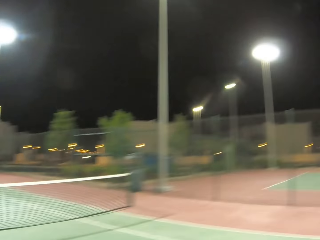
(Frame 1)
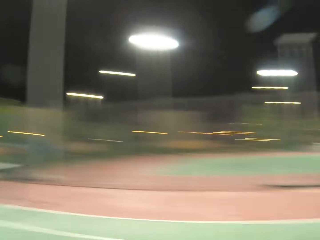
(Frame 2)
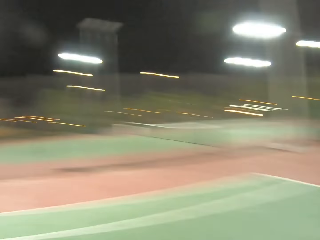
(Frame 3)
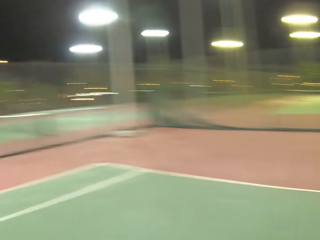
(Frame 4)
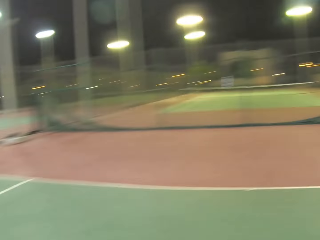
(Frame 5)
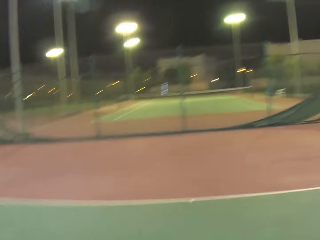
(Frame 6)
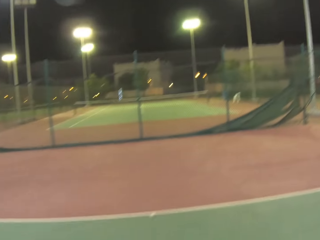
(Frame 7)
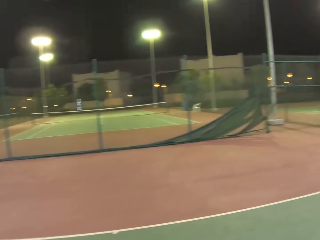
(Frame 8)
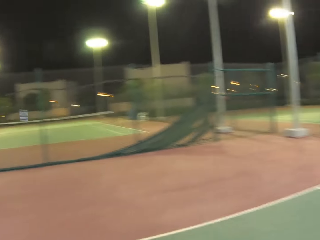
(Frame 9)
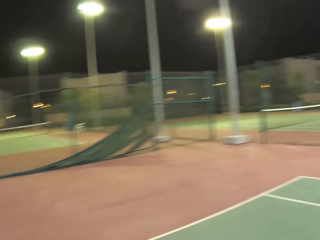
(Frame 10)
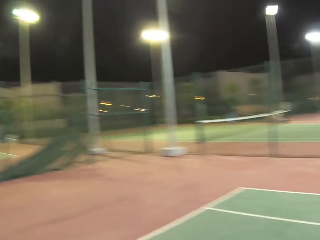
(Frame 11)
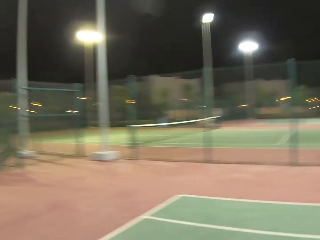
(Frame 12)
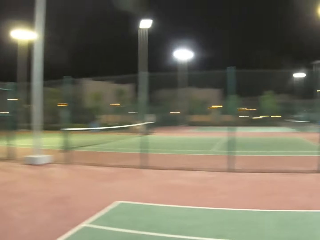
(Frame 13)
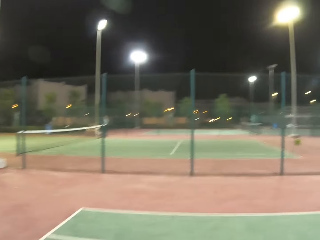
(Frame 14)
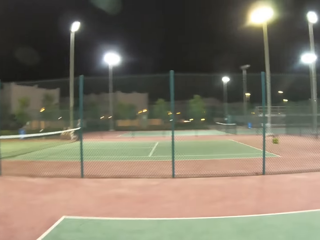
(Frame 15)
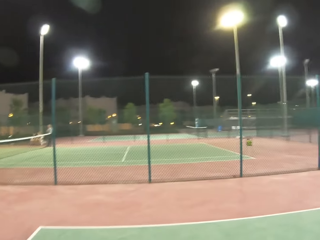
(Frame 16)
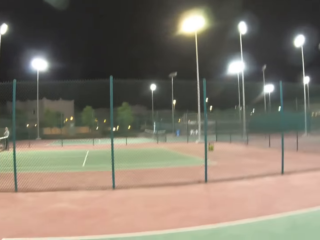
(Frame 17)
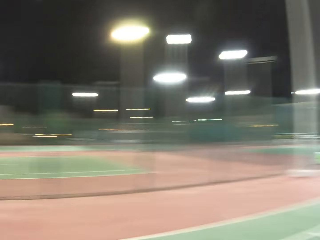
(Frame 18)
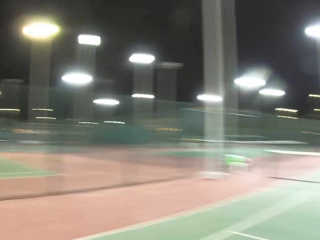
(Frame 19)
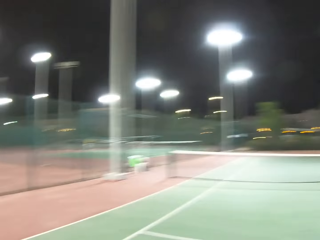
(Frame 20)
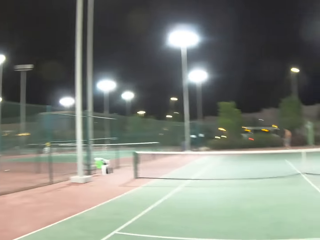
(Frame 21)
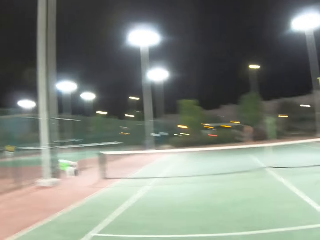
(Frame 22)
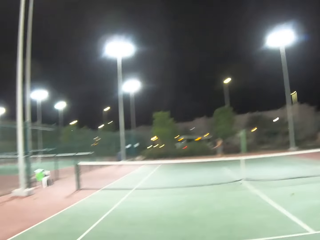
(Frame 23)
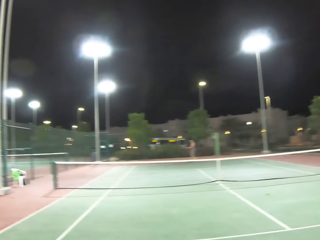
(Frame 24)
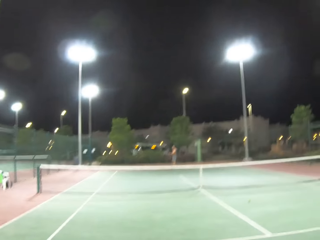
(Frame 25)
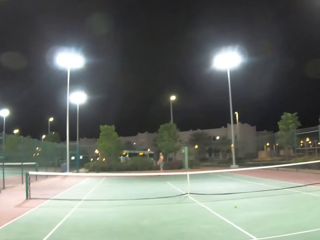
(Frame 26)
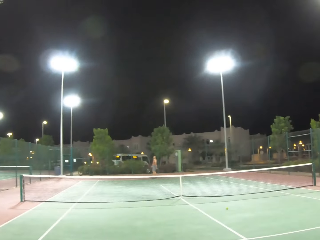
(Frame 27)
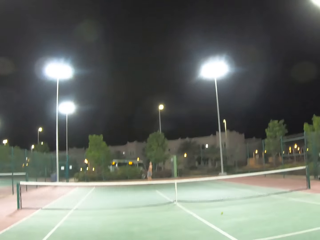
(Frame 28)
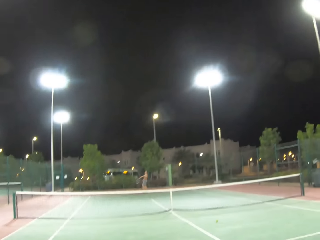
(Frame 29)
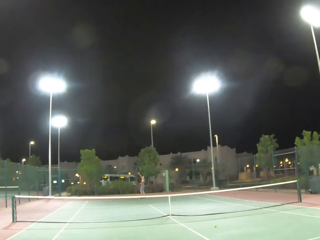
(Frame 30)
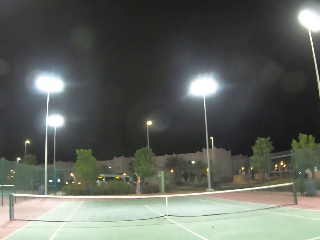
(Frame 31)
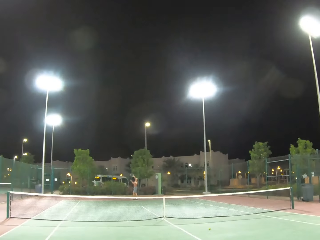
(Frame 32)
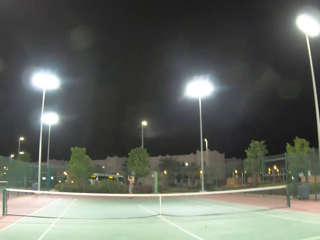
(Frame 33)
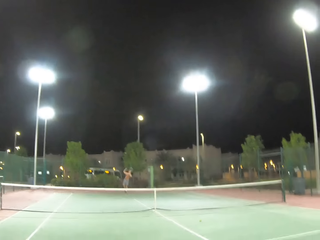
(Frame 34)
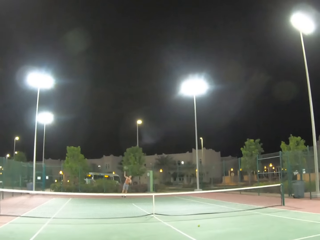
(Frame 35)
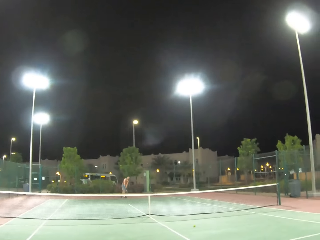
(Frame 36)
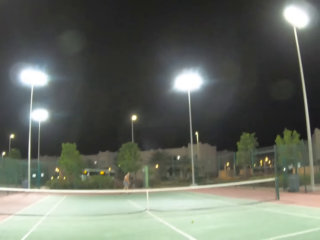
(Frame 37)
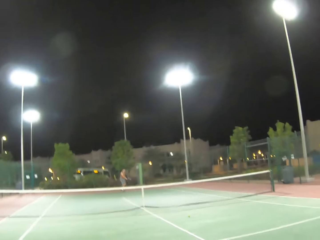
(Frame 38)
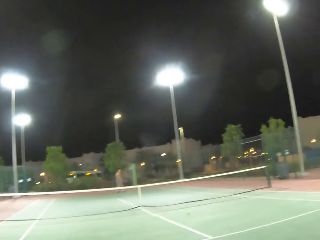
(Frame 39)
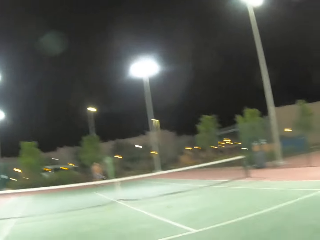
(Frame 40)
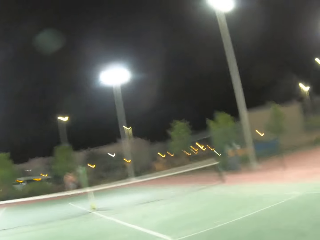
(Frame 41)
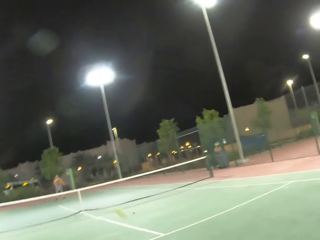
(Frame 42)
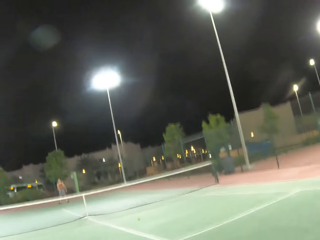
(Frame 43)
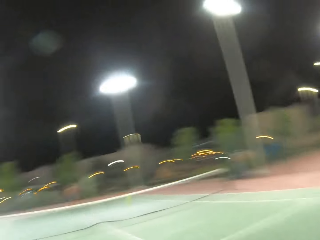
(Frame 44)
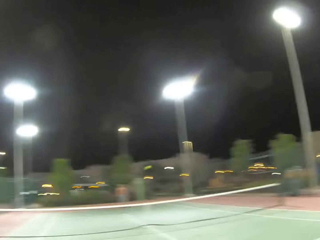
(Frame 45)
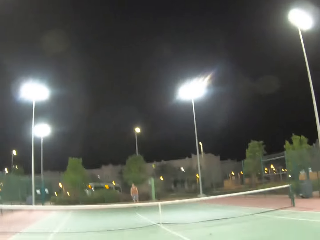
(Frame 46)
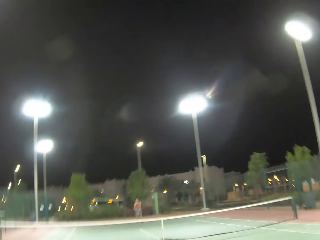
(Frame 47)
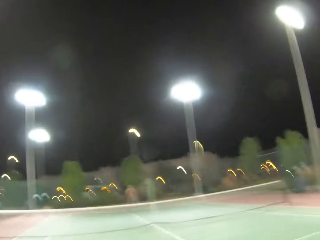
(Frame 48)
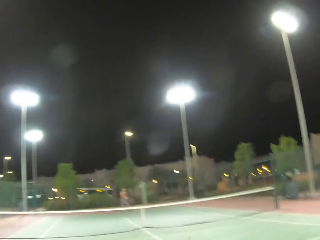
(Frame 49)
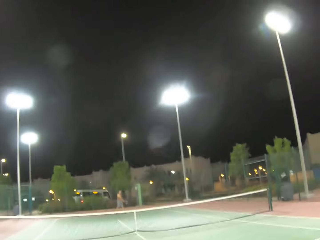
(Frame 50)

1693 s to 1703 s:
The camera wearer walks around in a tennis court. A person serves a tennis ball in the tennis court.

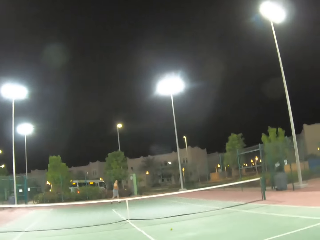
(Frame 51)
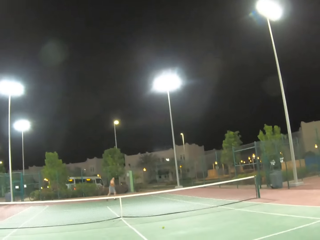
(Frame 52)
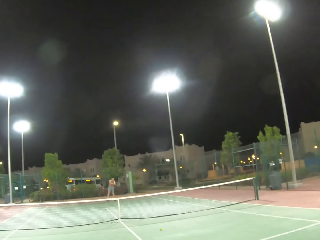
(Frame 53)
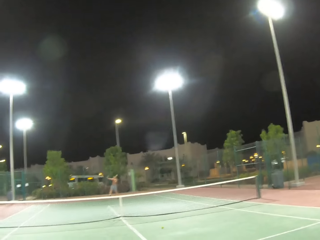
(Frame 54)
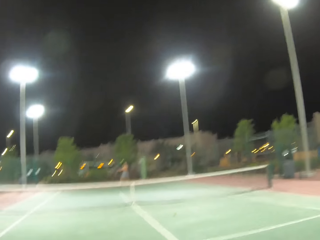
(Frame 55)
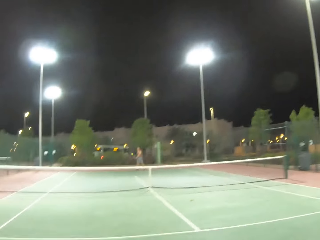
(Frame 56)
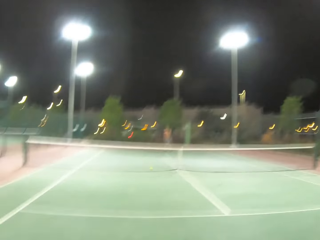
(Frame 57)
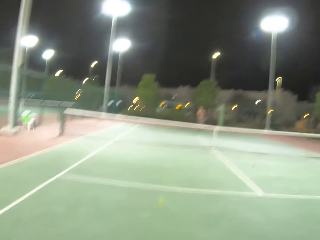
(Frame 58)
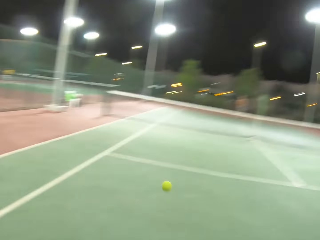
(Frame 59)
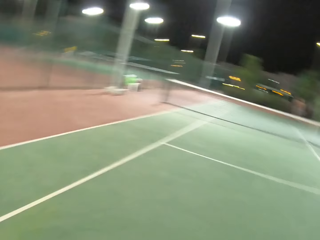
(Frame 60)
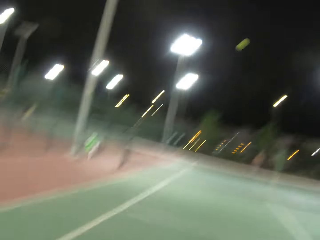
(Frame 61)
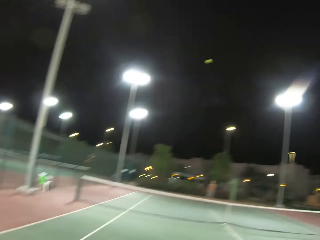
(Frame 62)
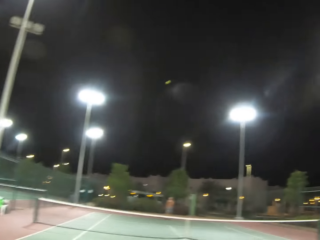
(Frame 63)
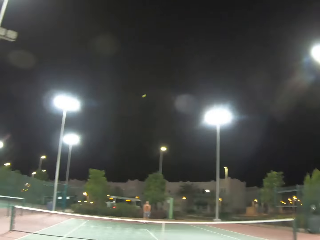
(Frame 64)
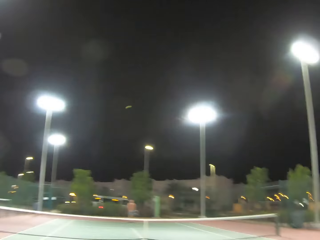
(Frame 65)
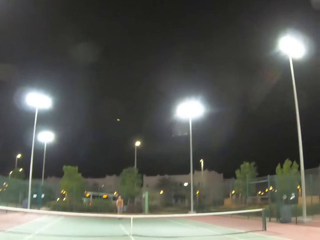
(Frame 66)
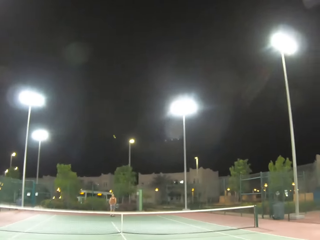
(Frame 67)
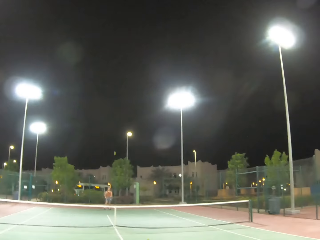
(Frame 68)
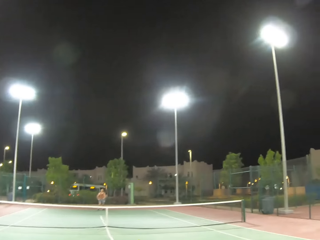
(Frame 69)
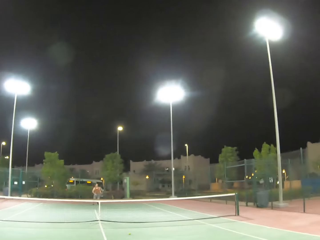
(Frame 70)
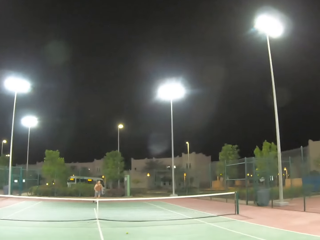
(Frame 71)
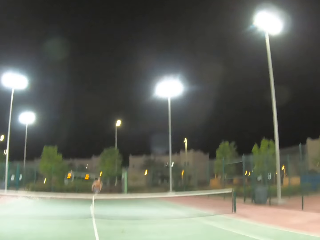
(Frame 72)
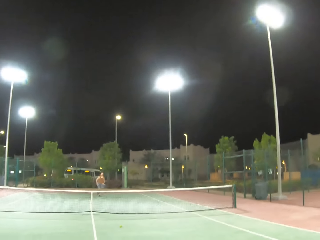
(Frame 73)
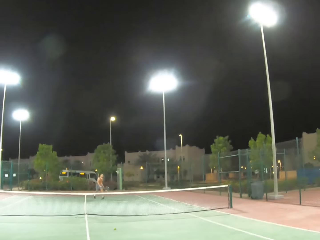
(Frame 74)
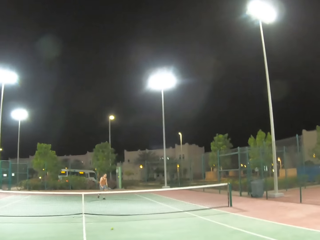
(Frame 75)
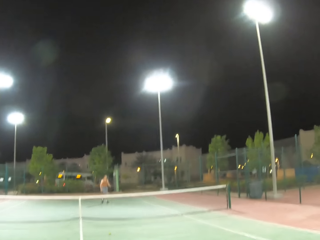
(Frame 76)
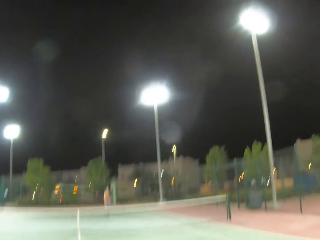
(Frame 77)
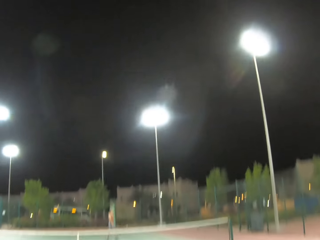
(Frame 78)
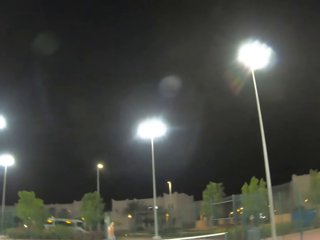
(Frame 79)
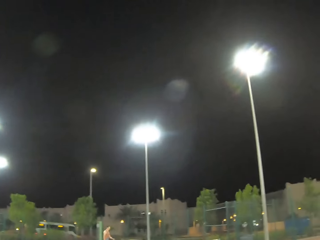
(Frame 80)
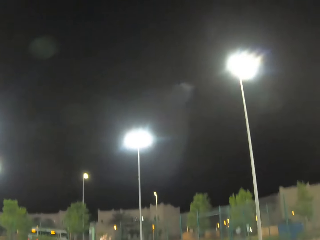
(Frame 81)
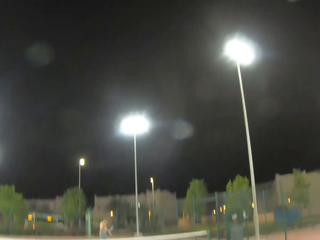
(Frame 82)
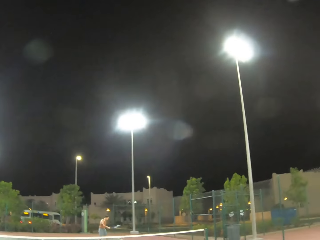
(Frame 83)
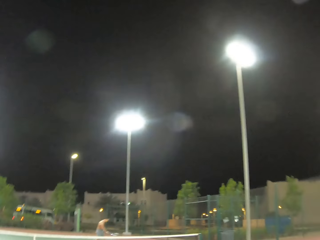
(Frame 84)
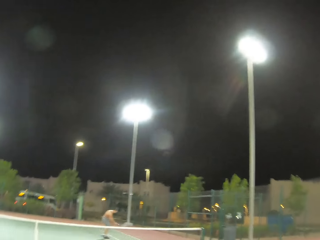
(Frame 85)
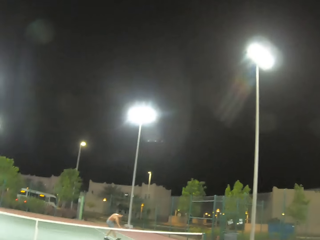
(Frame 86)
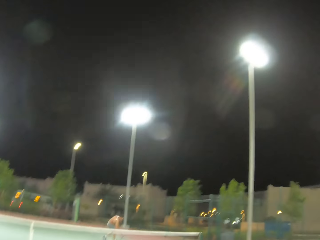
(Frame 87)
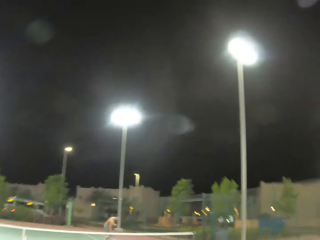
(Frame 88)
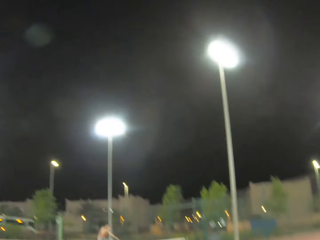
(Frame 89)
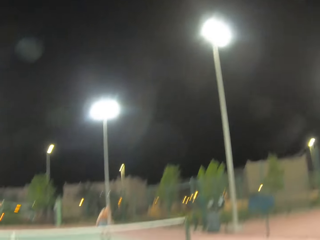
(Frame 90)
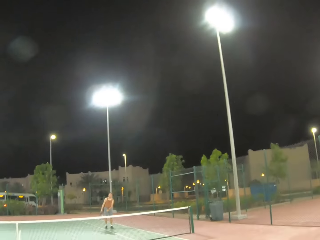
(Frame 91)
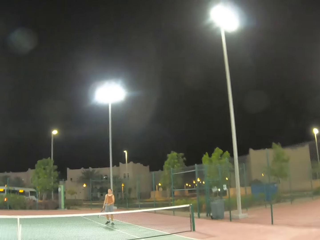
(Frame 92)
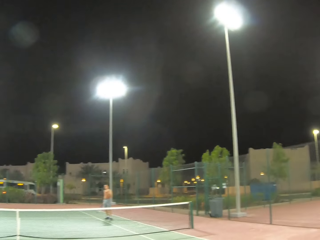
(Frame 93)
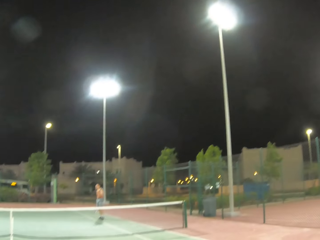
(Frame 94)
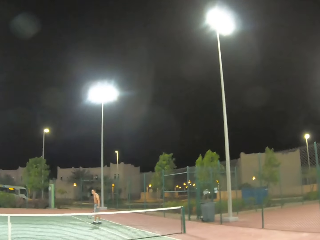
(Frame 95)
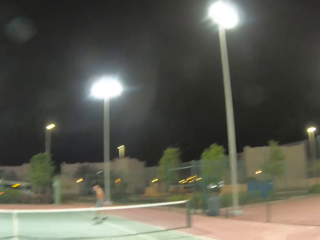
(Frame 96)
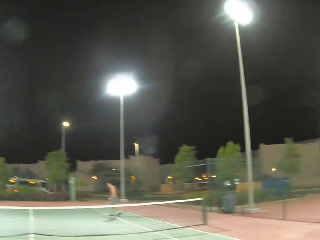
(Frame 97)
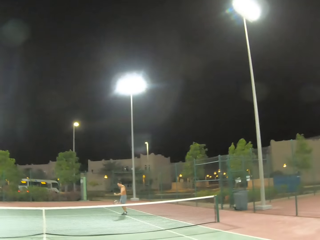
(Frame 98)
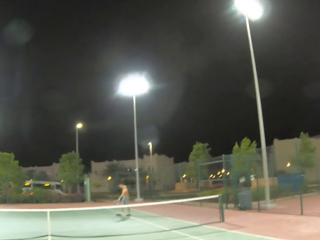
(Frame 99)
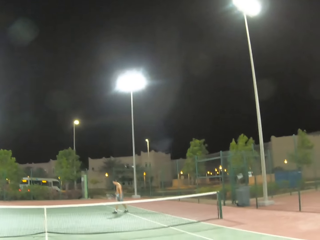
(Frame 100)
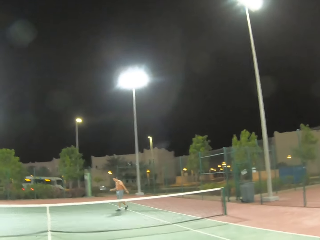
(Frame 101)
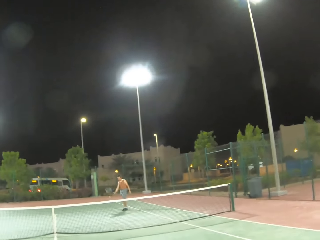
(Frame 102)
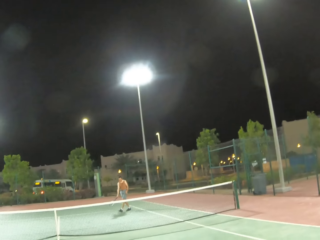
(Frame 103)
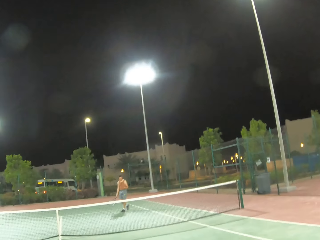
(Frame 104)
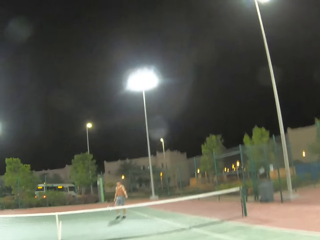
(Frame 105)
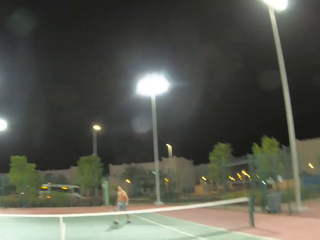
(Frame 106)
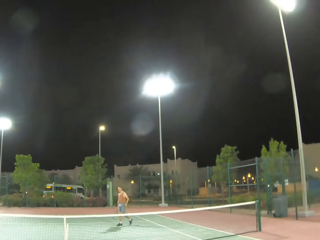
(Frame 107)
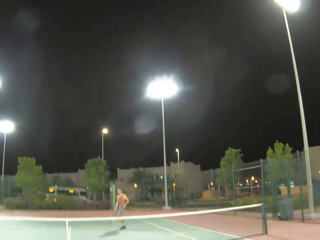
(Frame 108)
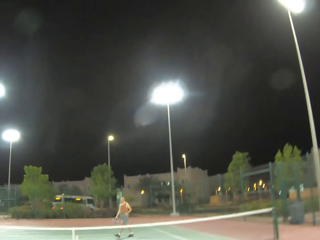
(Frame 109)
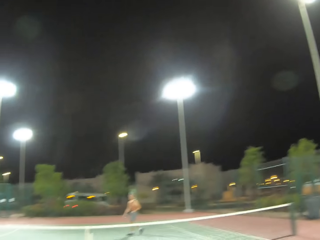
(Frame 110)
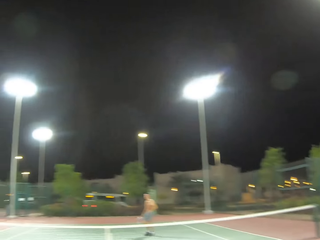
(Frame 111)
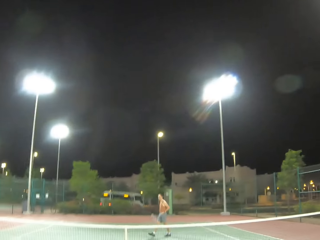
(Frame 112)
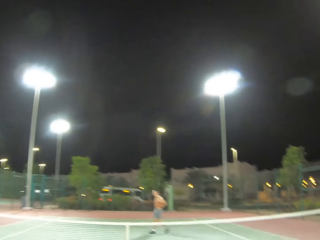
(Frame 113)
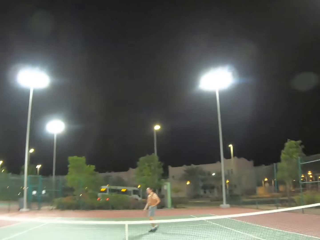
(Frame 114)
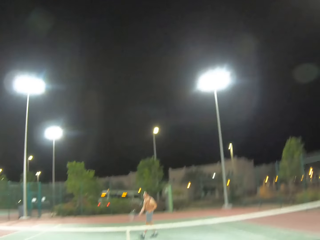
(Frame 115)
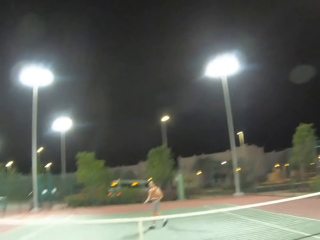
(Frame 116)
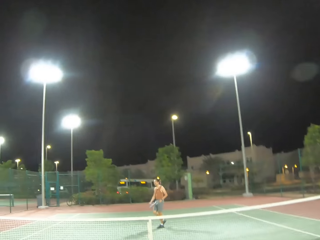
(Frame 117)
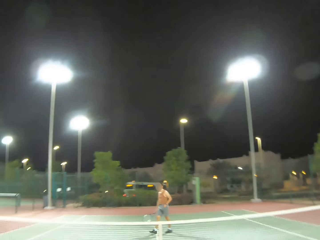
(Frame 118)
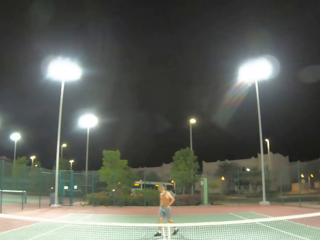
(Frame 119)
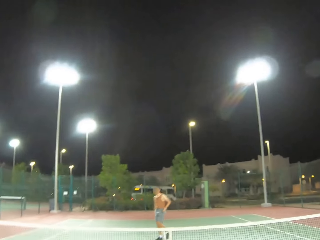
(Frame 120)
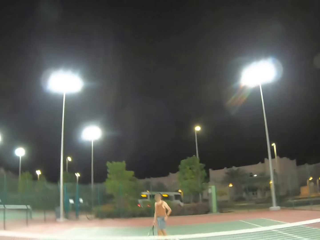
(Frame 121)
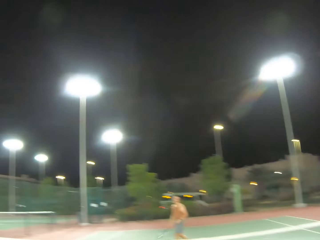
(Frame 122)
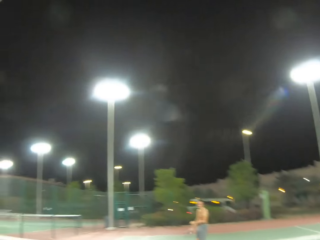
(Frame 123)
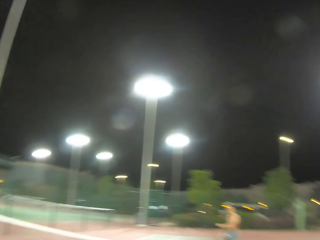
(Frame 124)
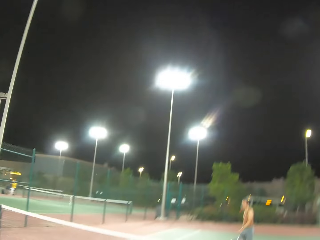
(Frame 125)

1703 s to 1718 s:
The camera wearer plays a tennis game with a man. The man walks around in a tennis court. The man walks away from the pitch.
